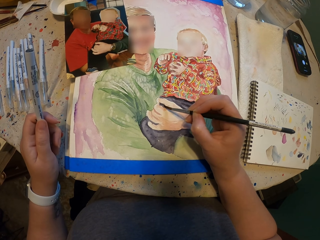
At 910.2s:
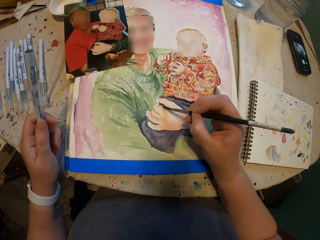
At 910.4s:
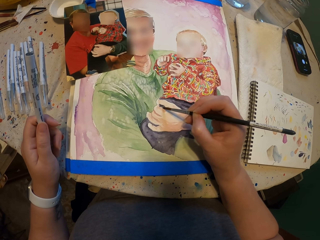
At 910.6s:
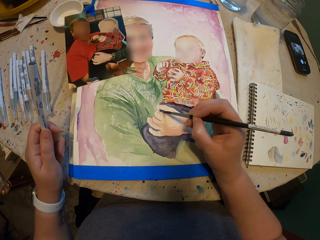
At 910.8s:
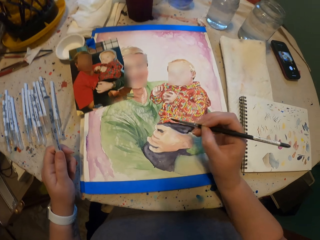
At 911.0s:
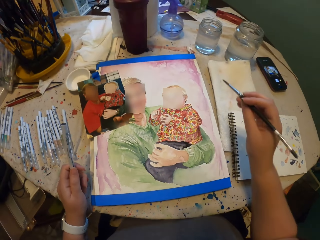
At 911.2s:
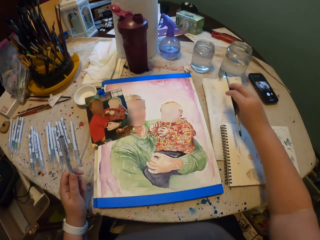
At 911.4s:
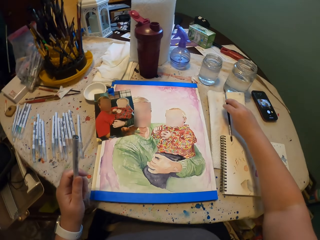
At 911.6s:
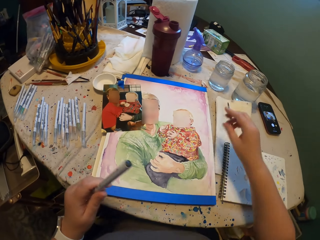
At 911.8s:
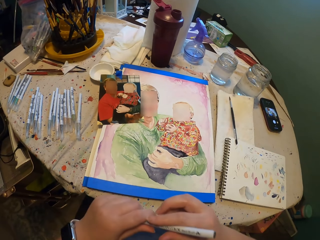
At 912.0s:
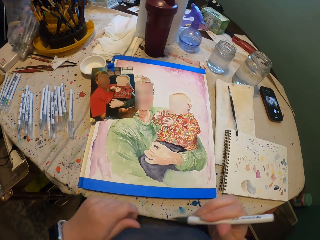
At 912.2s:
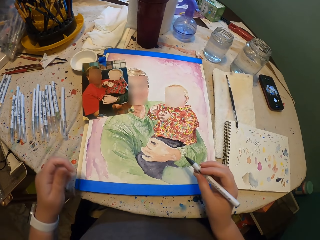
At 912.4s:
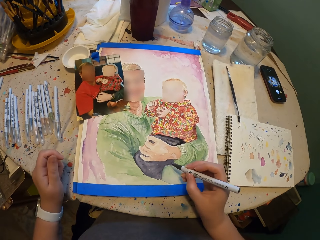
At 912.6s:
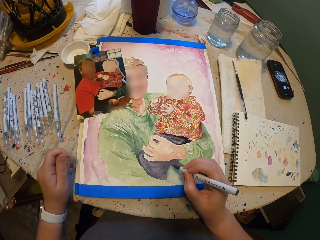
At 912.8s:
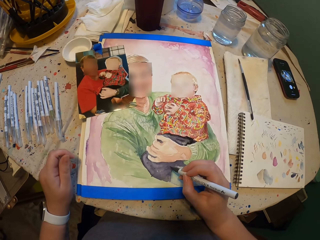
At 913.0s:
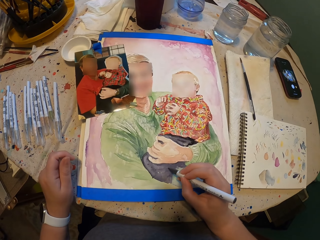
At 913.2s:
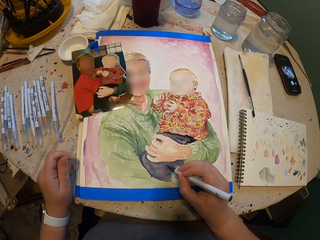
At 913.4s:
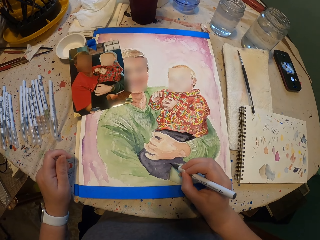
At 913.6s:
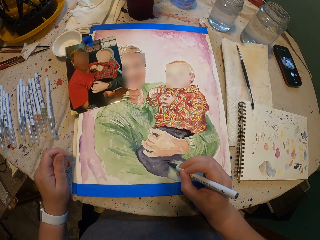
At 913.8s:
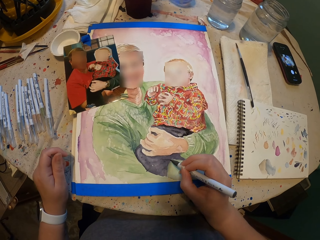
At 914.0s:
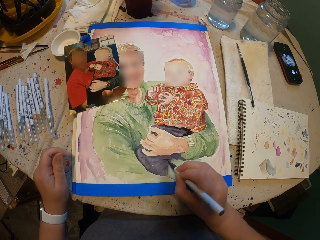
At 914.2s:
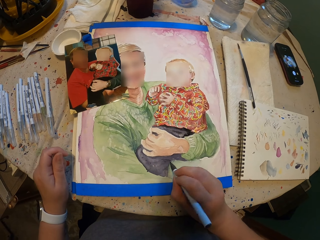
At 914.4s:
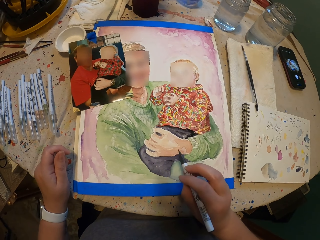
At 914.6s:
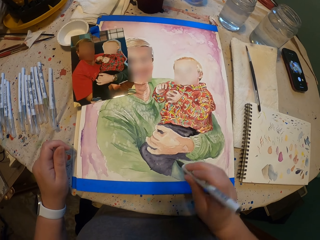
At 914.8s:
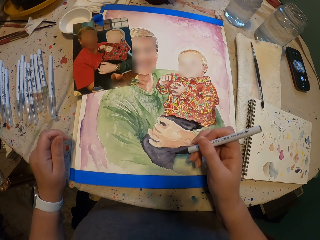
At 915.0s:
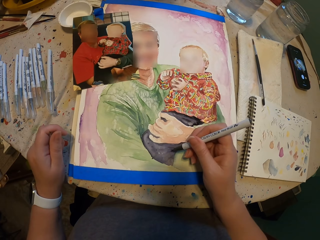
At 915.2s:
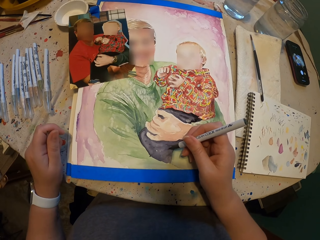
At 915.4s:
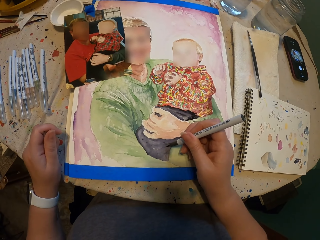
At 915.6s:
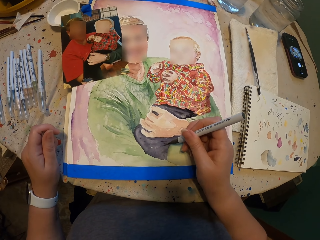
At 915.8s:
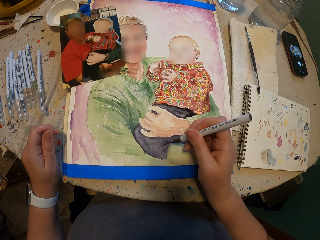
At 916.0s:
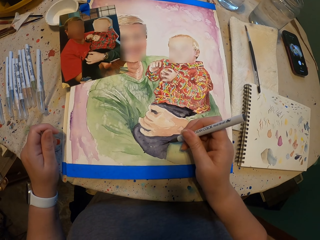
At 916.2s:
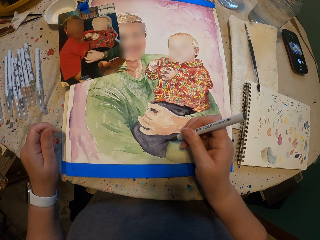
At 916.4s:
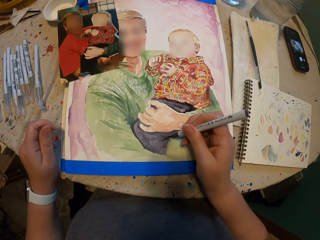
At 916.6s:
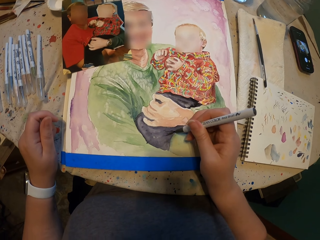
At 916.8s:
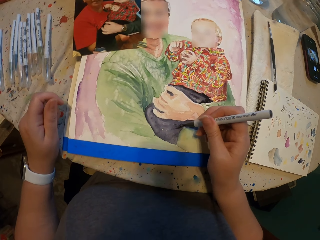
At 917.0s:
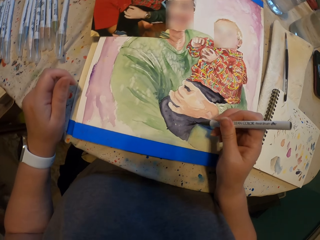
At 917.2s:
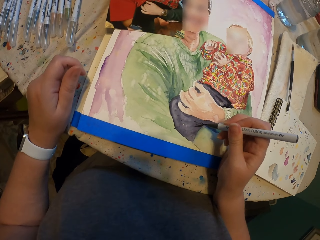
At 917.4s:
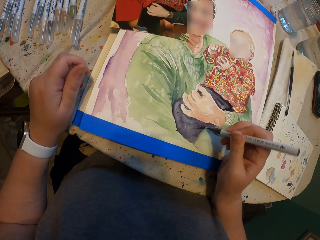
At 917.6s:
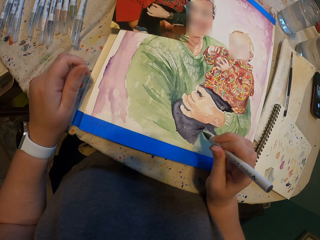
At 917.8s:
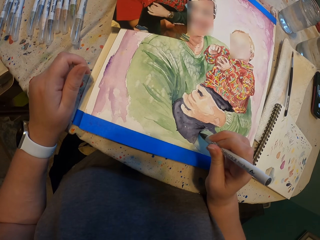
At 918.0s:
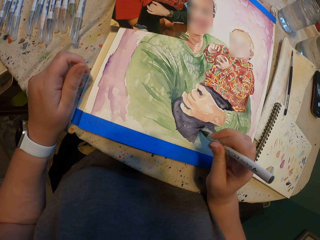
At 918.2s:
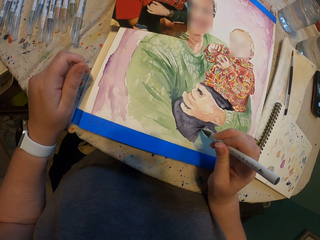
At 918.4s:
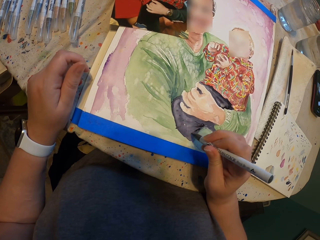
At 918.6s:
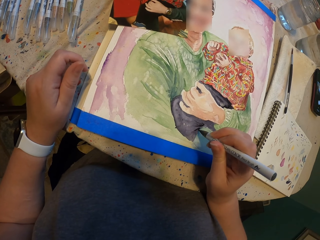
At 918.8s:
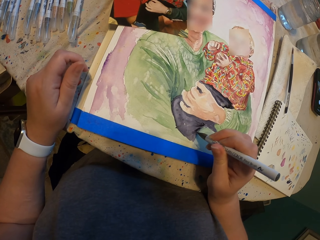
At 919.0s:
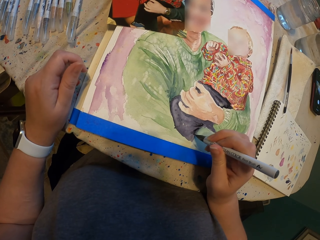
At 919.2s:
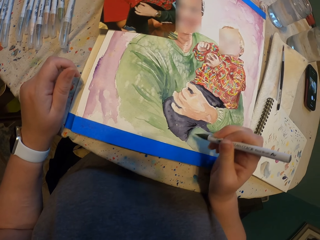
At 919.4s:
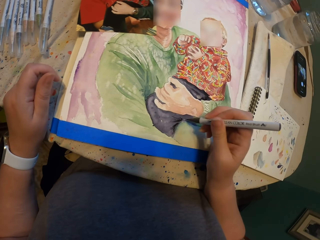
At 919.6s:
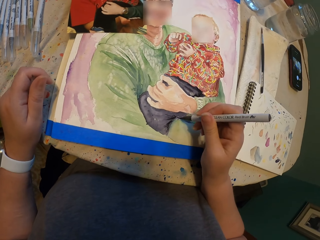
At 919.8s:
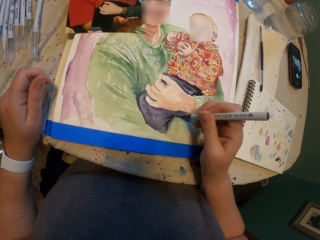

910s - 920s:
The camera wearer places the paint brush on the cloth. They remove the pen cap from the pen. They draw on the portrait.

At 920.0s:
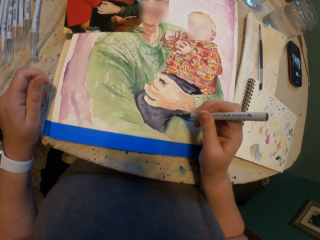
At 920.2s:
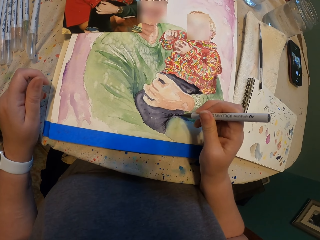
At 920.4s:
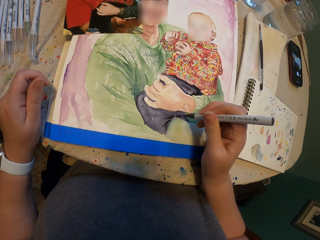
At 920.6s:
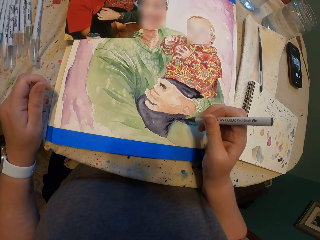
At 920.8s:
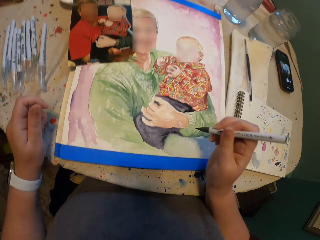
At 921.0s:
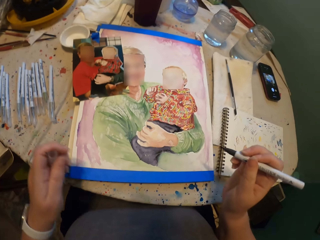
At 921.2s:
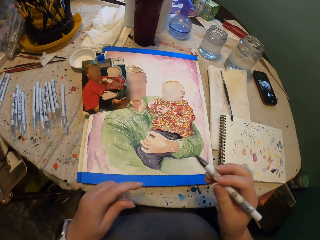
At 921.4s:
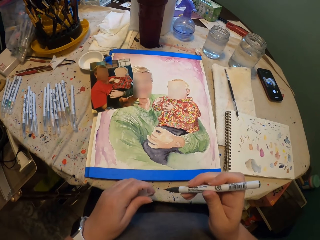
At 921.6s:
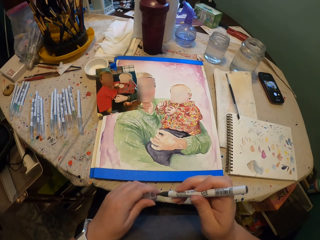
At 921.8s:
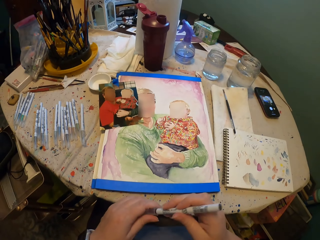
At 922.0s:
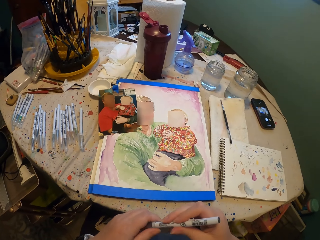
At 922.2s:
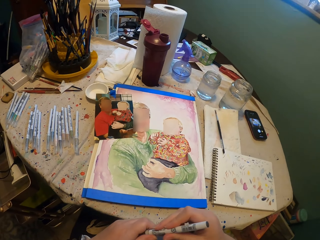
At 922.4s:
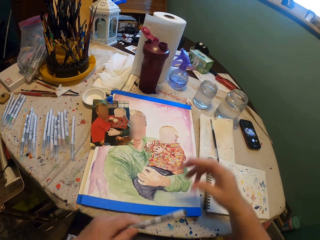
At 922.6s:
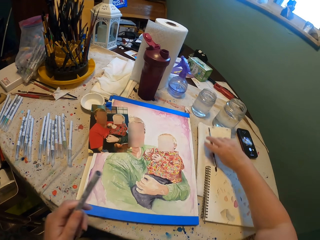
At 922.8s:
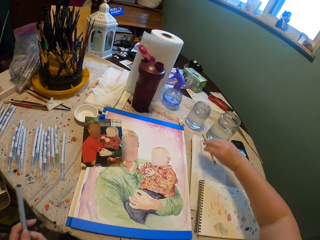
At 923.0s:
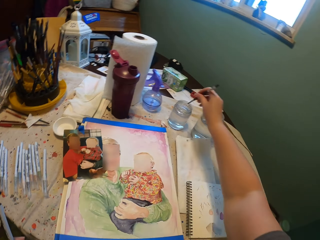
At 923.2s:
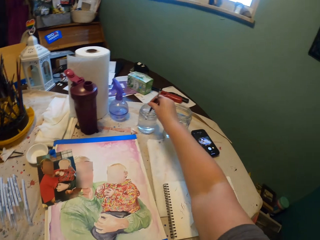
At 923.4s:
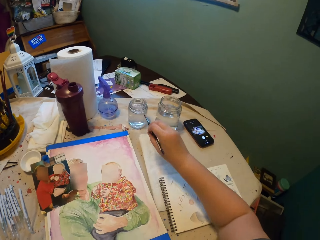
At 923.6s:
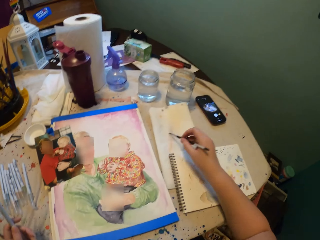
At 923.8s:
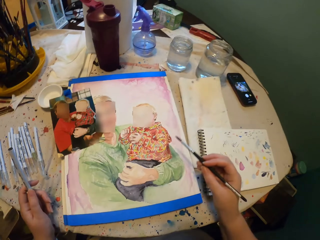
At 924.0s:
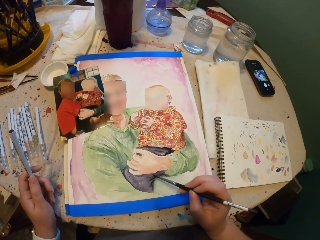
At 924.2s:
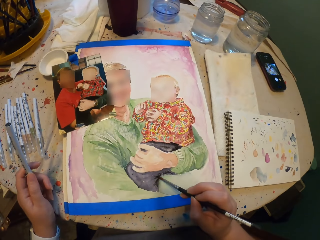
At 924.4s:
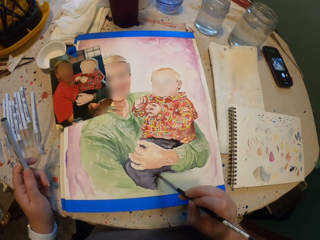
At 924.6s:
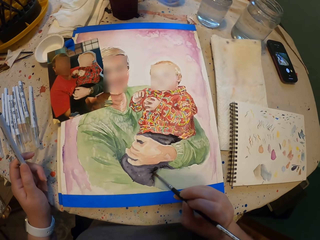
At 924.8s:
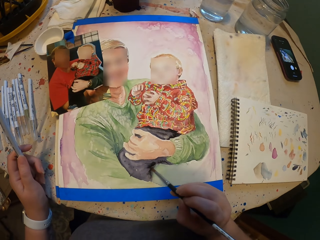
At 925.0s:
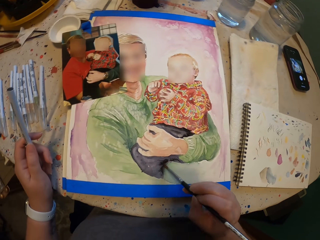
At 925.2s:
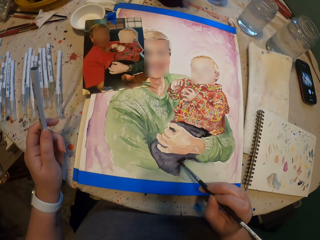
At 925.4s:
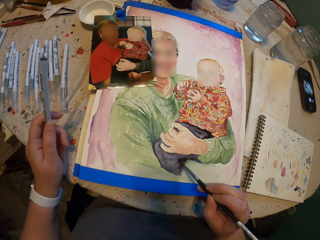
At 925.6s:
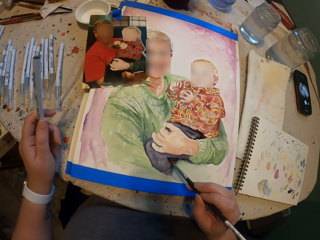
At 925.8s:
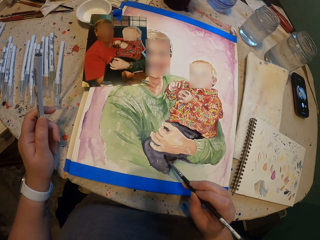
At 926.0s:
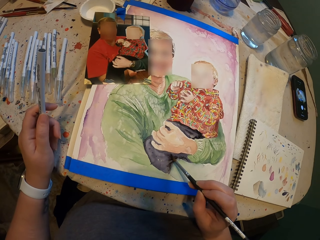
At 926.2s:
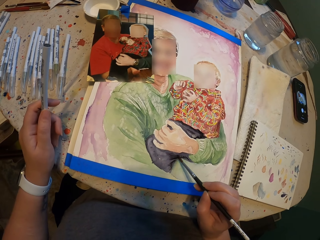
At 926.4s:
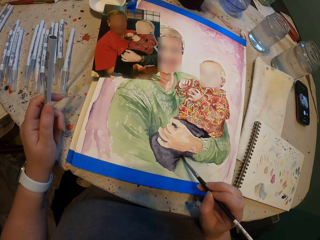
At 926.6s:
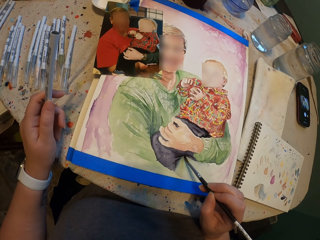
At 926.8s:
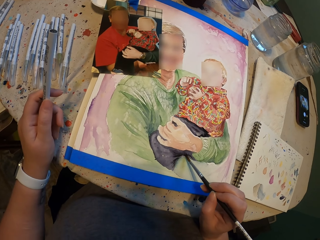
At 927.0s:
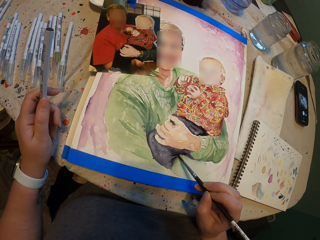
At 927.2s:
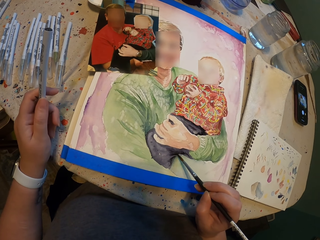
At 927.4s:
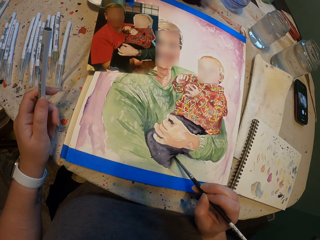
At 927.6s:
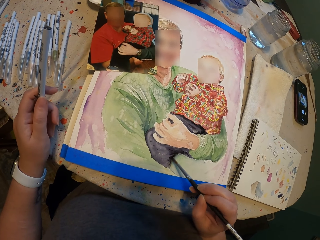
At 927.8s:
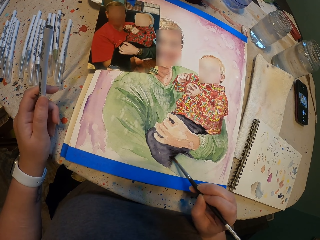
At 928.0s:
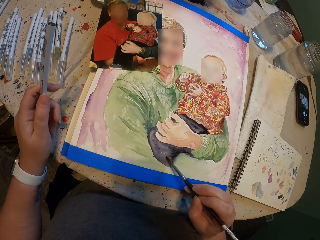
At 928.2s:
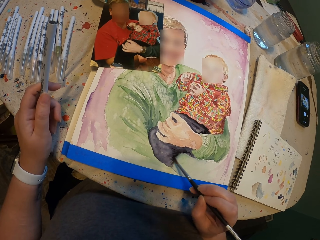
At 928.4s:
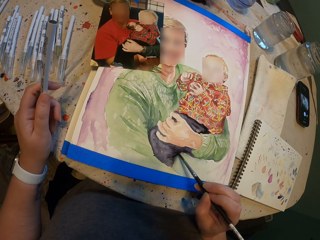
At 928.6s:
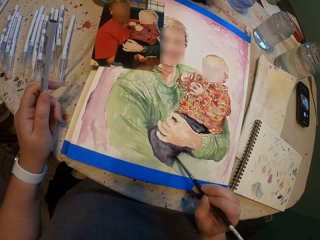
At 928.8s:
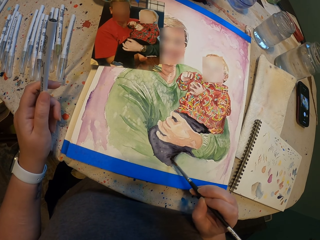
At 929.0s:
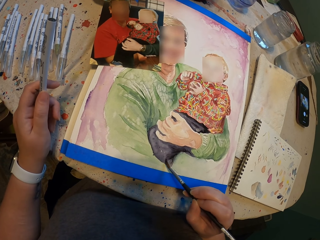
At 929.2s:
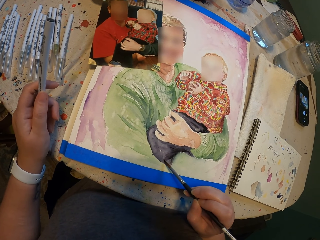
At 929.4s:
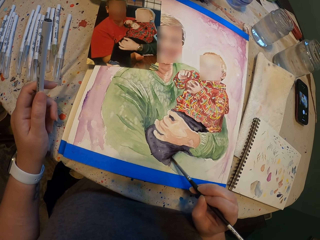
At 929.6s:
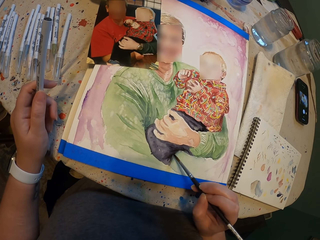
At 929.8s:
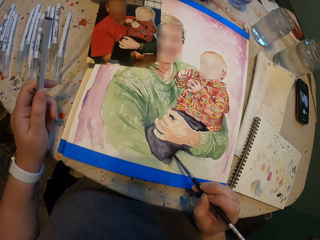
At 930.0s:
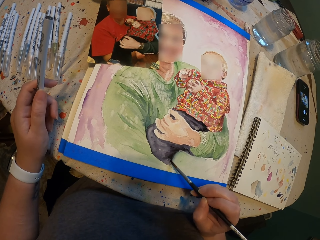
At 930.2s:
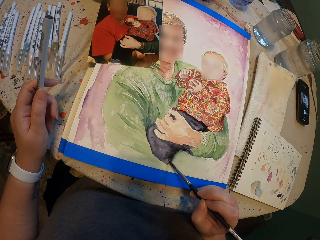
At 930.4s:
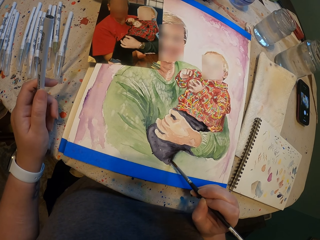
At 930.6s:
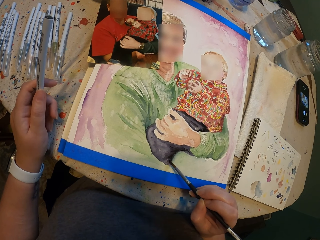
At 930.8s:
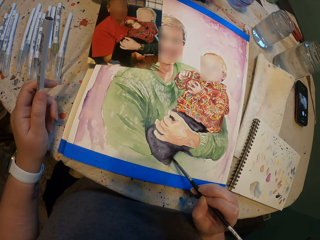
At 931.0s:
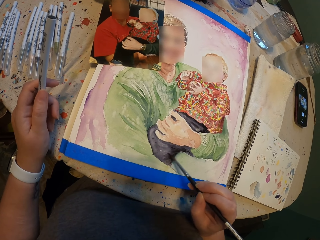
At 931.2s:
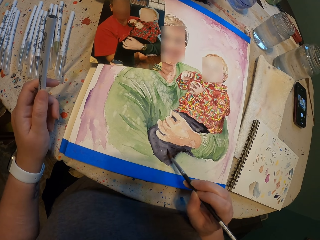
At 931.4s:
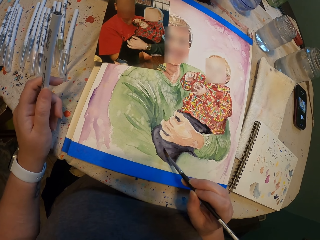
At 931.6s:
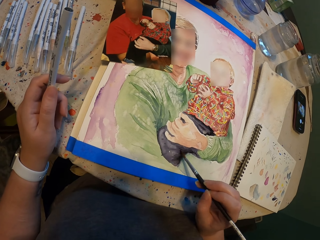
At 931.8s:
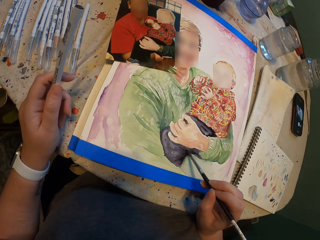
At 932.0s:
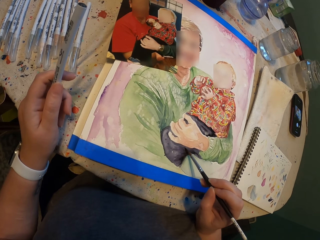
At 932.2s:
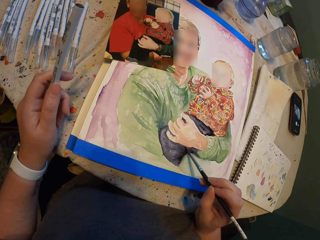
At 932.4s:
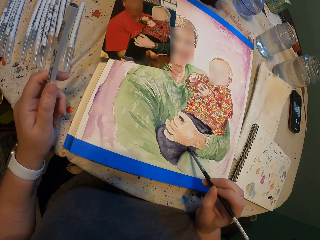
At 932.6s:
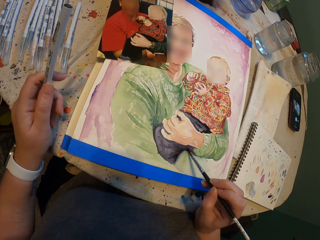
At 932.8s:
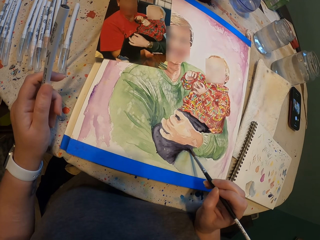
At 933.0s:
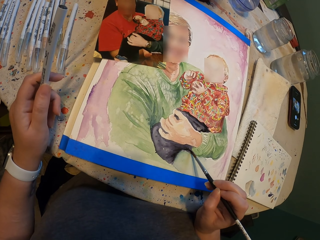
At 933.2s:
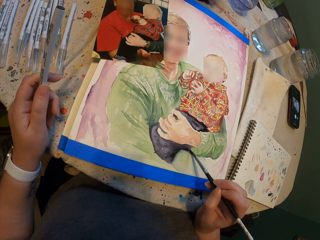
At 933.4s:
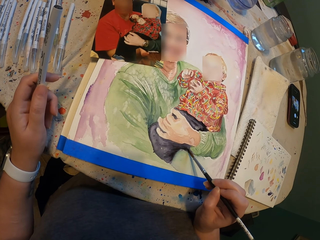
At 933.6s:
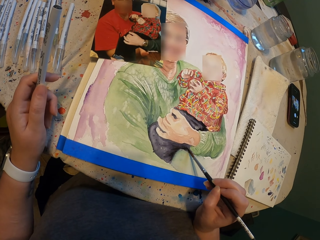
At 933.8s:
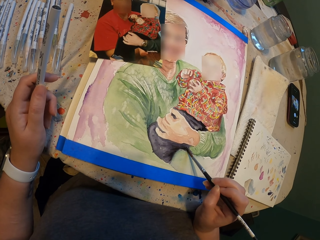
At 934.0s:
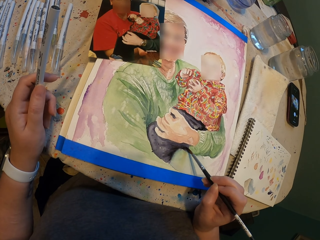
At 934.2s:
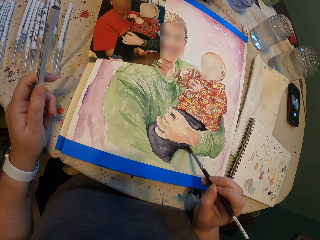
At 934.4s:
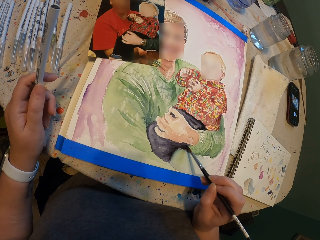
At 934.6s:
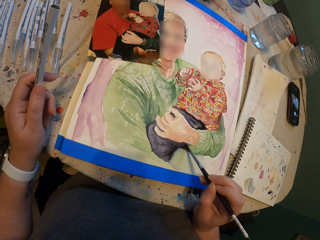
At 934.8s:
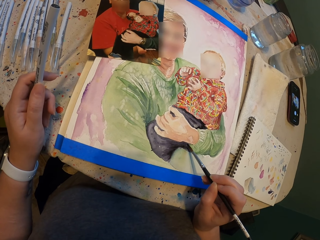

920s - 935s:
The camera wearer covers the pen with the pen cap. They pick up the paint brush, dip the paint brush in the water can and wipe the paint brush on the cloth. They draw on the portrait.
